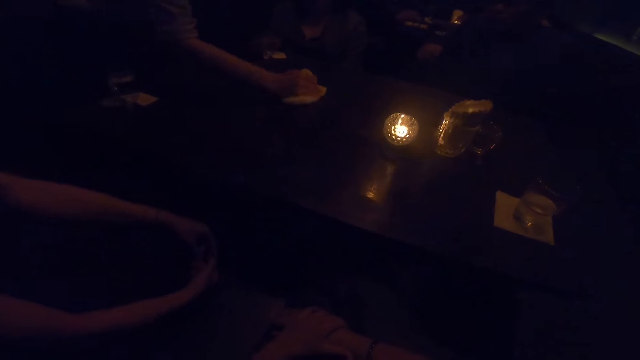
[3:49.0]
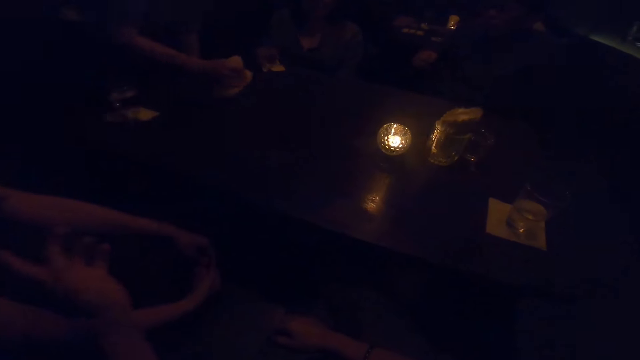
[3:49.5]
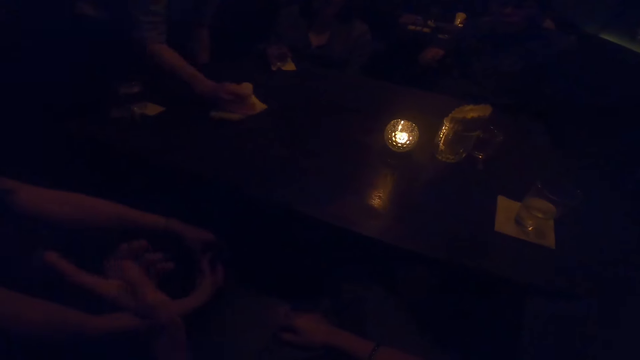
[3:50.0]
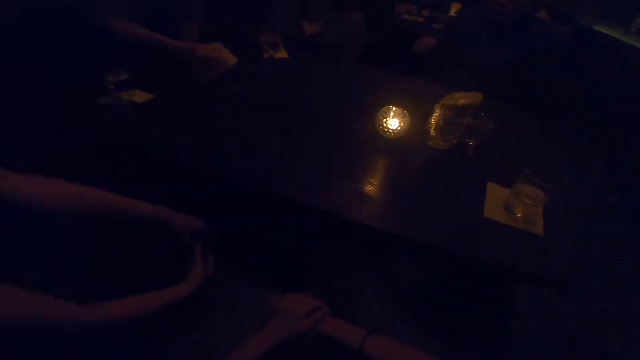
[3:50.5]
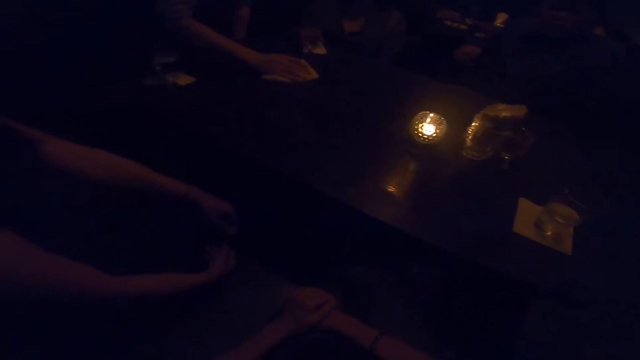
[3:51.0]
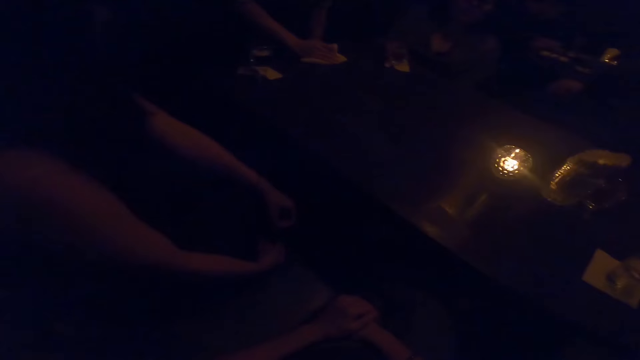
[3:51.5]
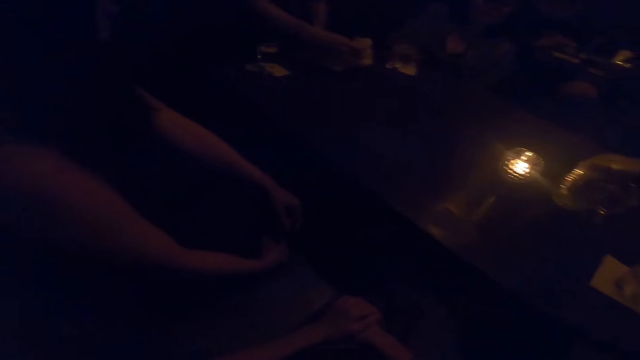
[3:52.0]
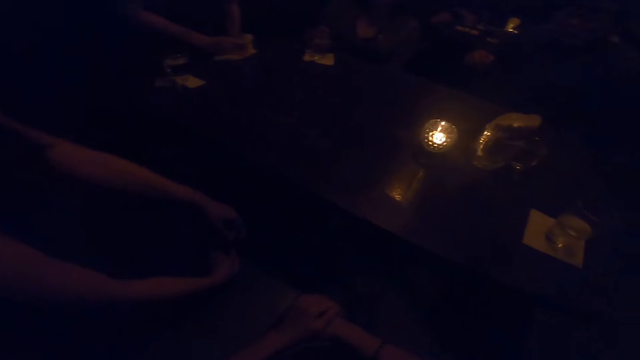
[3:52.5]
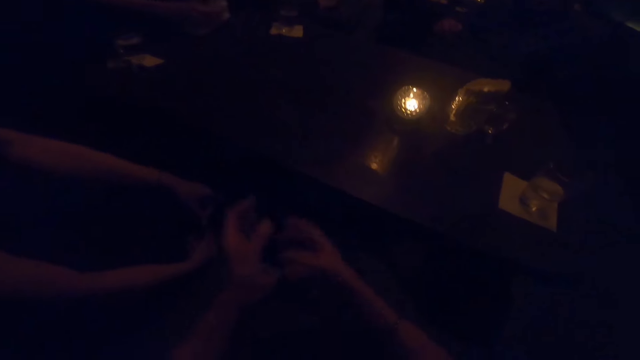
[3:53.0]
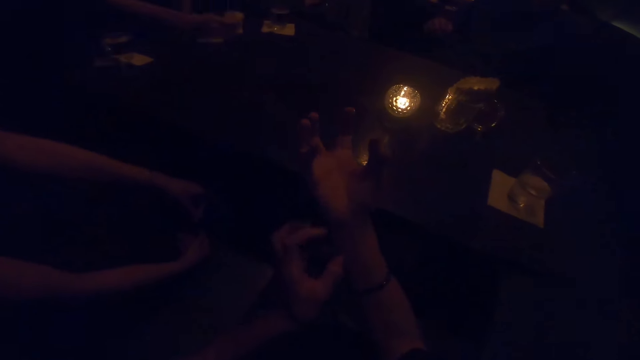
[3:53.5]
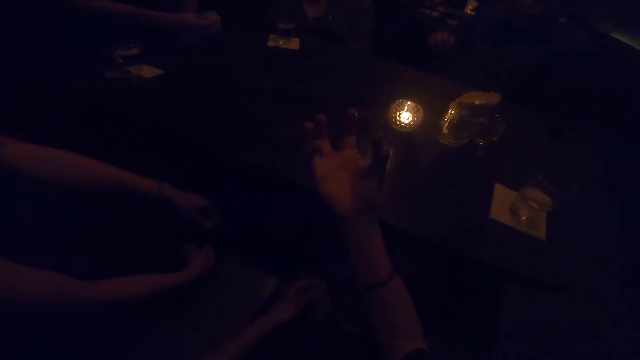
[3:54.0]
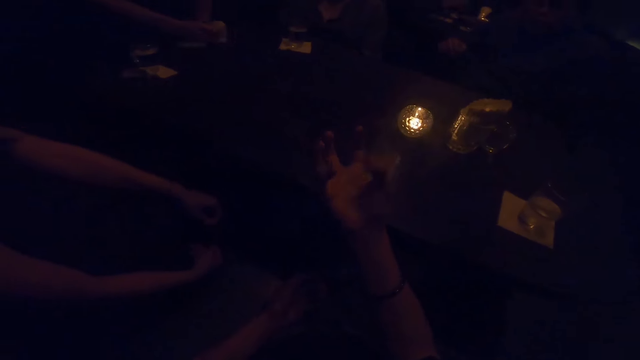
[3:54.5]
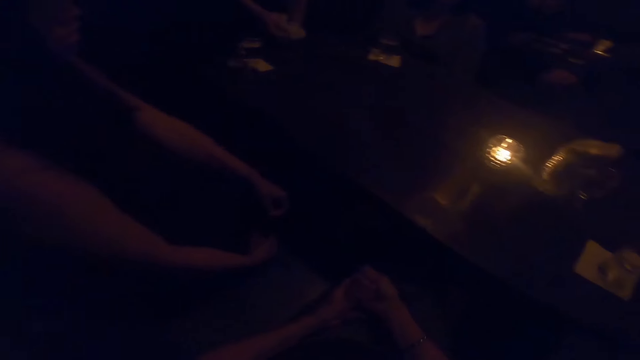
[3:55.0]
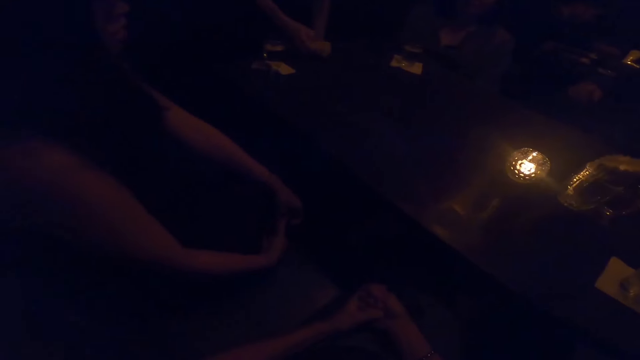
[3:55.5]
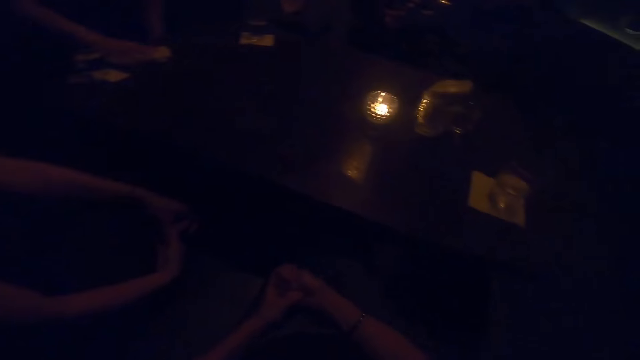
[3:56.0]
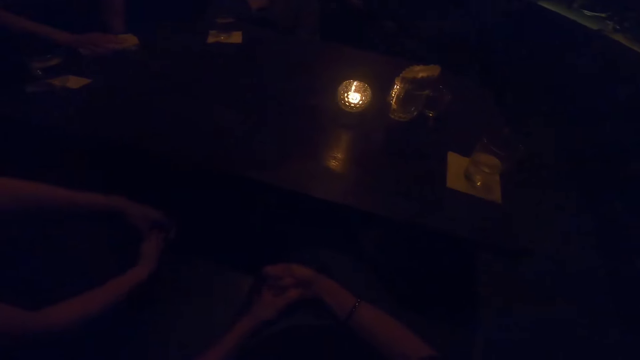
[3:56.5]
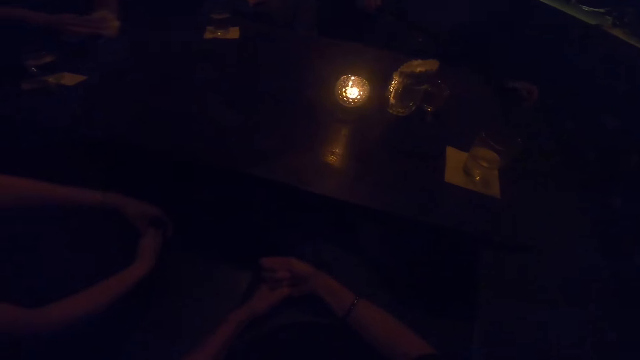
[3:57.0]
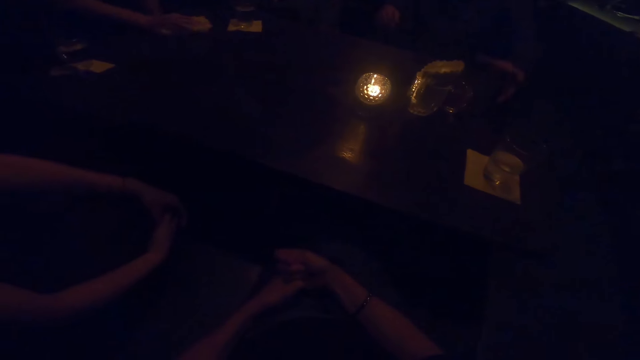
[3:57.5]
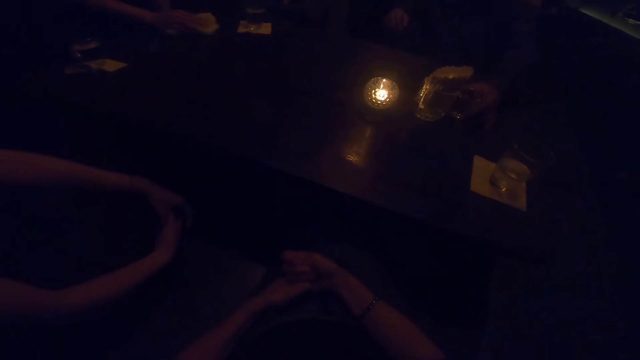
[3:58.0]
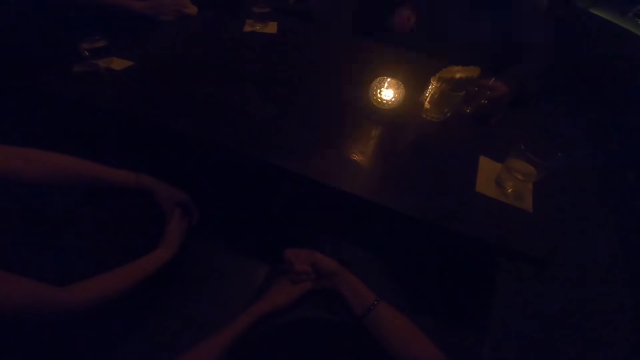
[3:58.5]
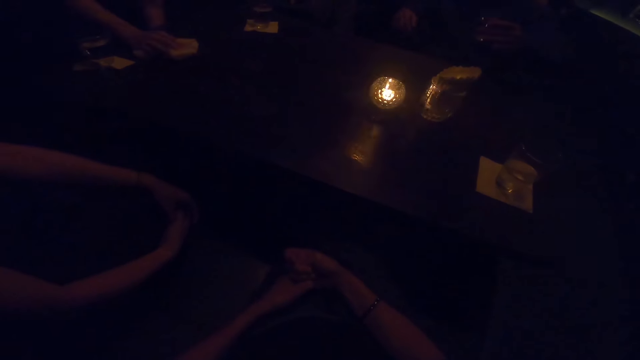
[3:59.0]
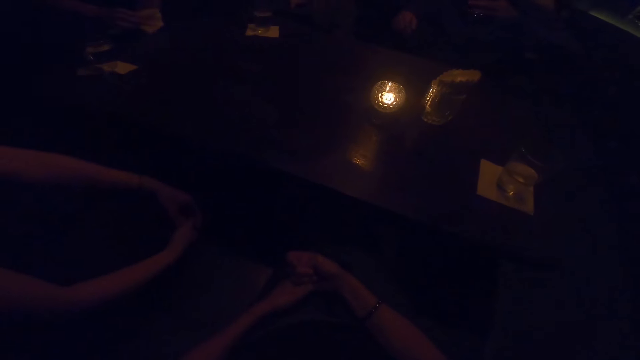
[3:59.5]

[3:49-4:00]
The camera wearer points at a person. They sway hands in the air. Another person sways hands in the air and picks up a glass of water on the table.

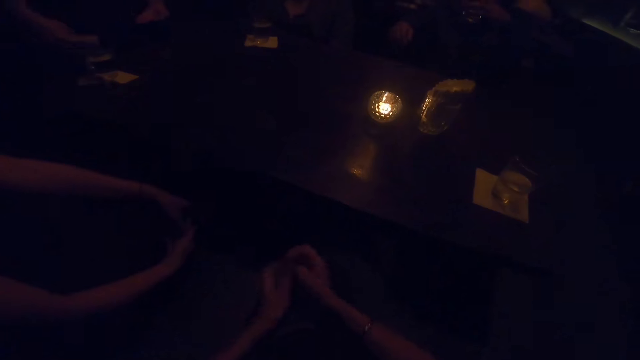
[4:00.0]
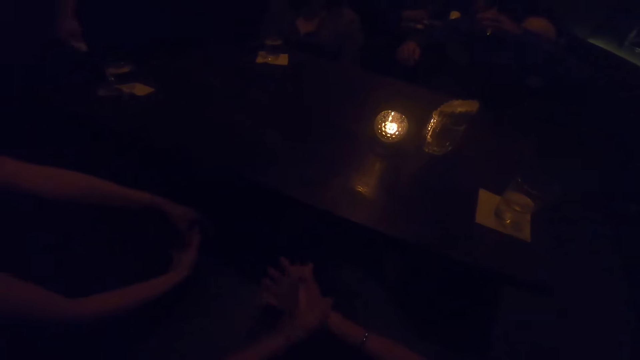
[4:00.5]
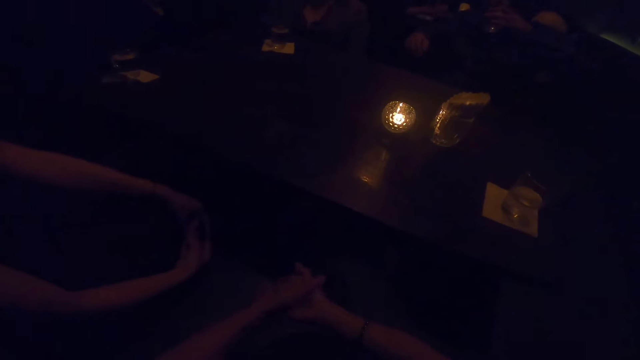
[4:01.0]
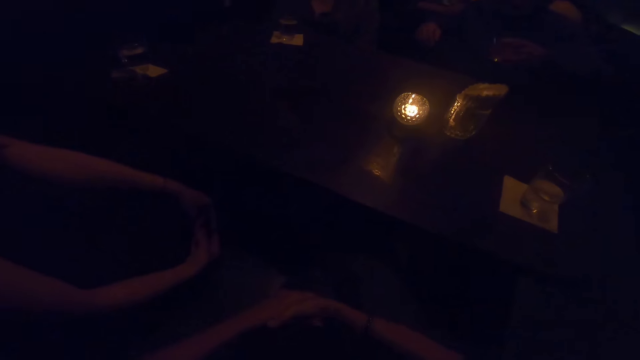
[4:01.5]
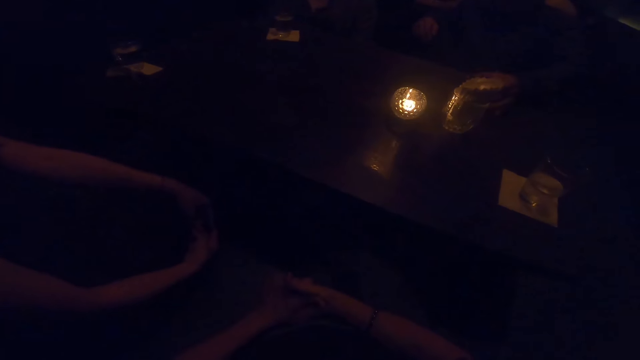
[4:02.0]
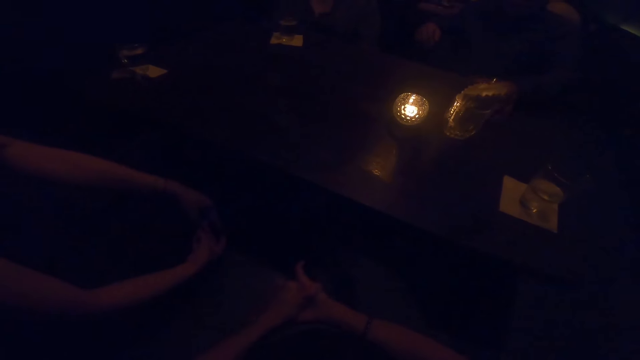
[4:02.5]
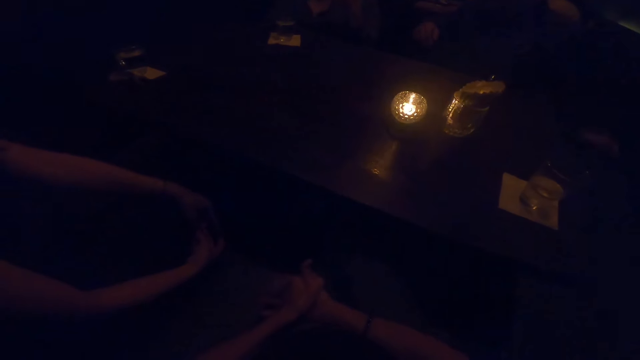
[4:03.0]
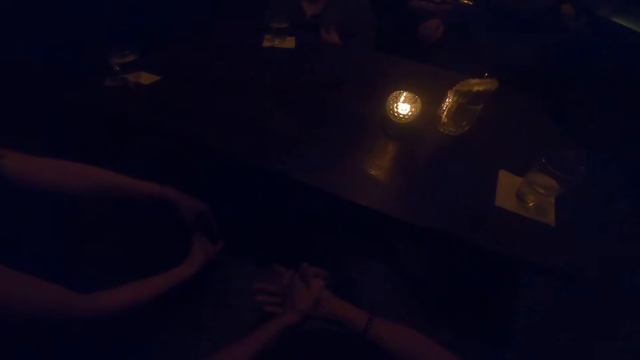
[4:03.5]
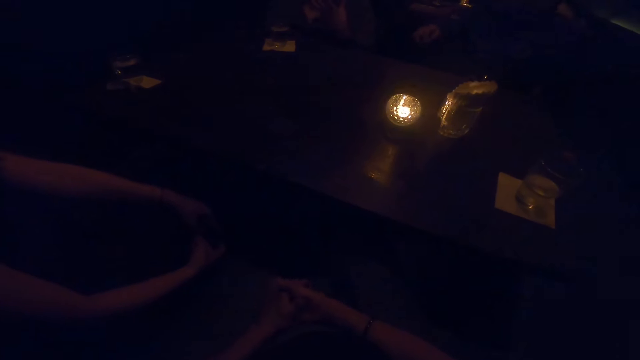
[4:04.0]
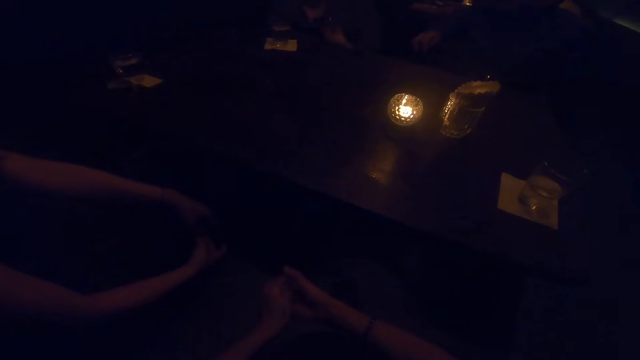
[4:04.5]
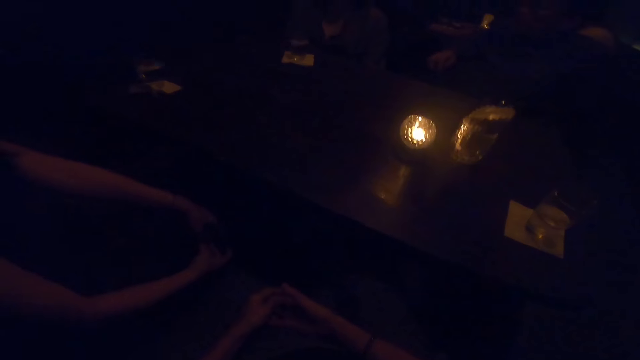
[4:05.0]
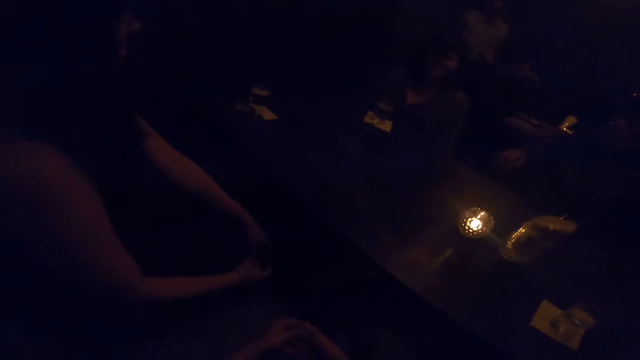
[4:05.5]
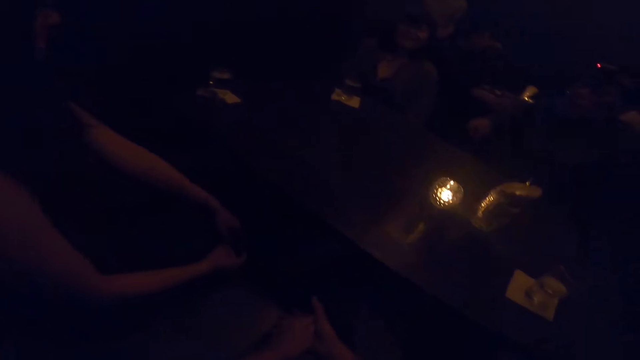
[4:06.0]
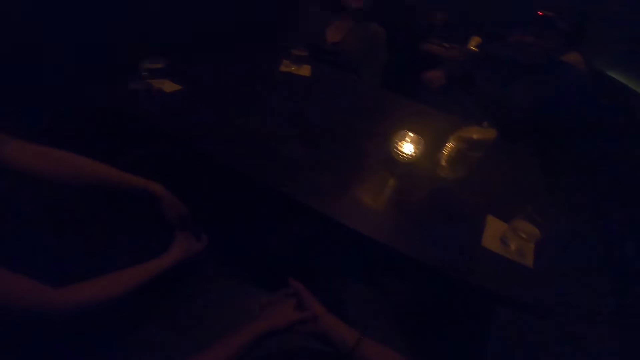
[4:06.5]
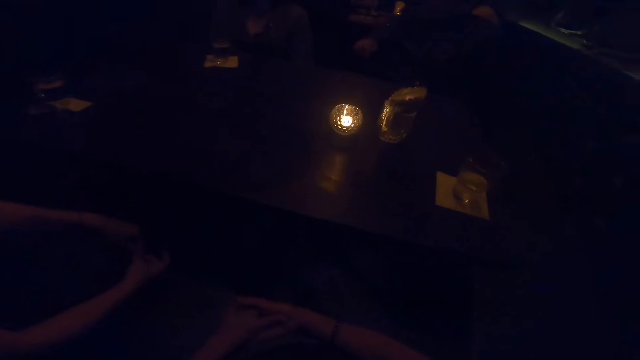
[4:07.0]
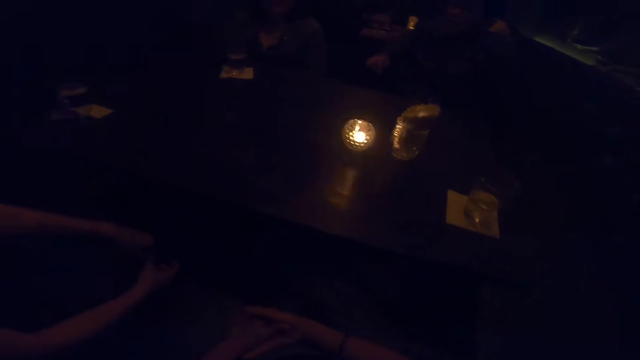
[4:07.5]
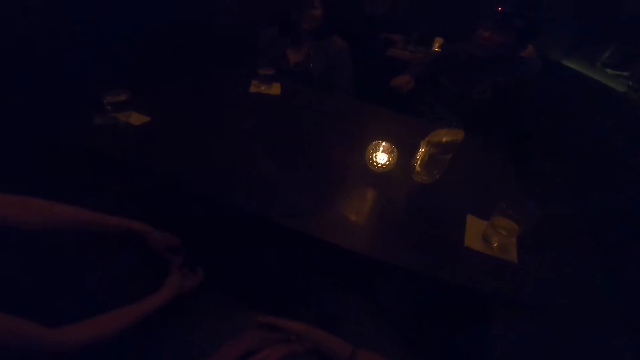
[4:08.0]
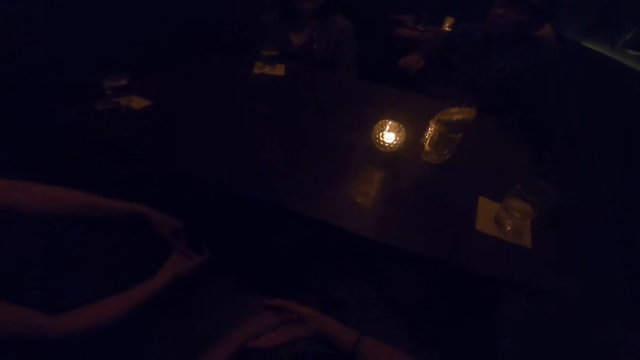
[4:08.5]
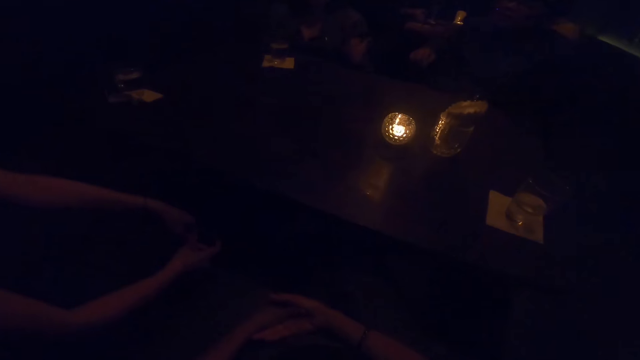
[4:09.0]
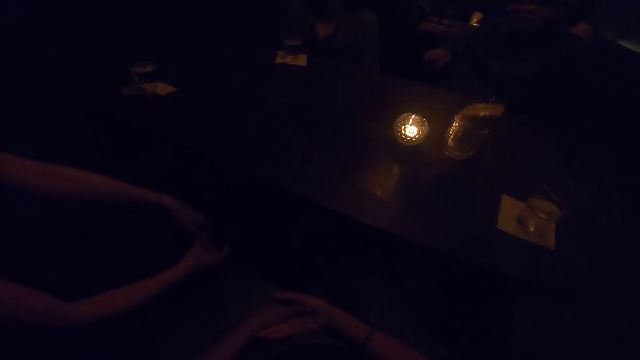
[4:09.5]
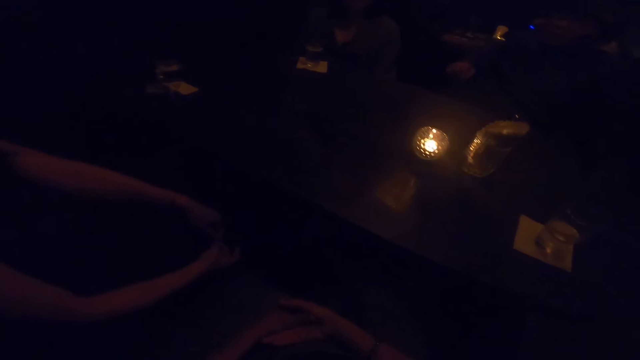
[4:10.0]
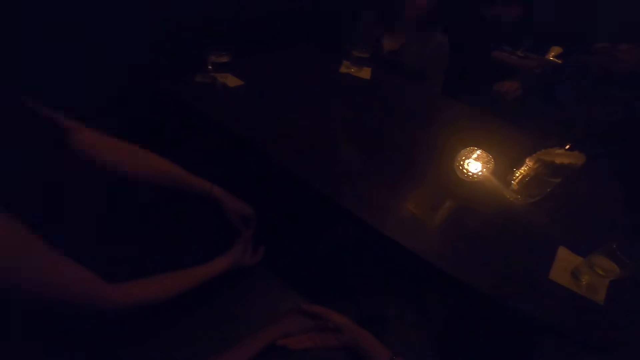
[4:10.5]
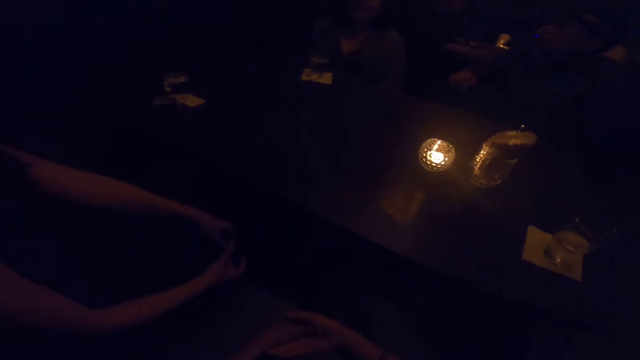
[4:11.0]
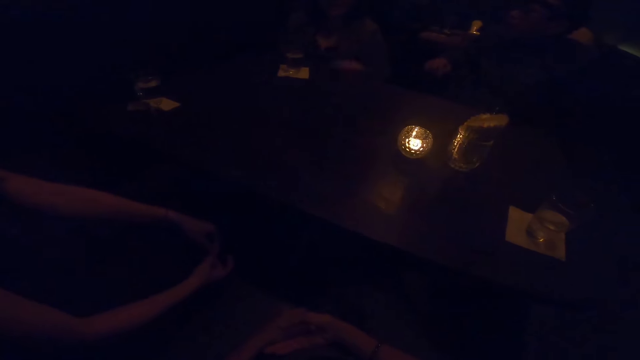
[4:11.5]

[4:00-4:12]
A person drinks water in a glass and puts the glass of water on the table. Another person sways hands in the air.
